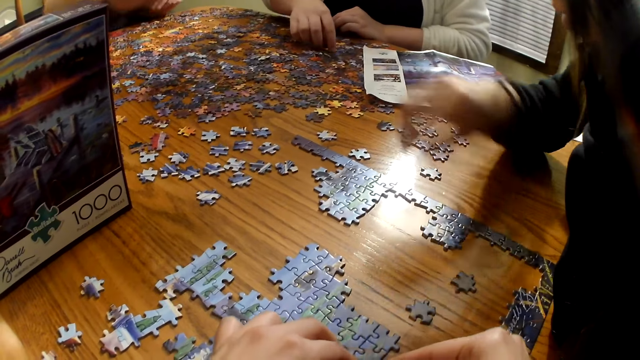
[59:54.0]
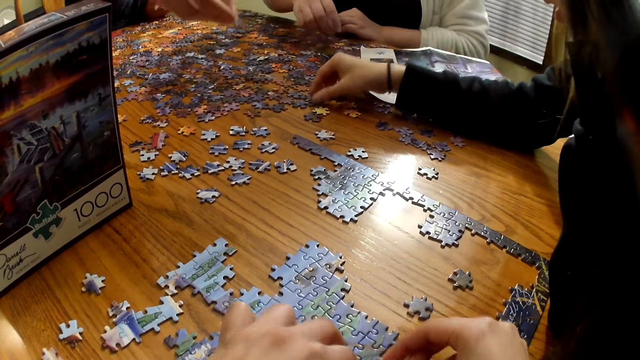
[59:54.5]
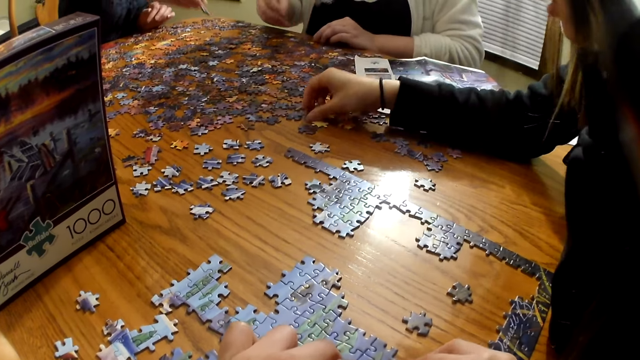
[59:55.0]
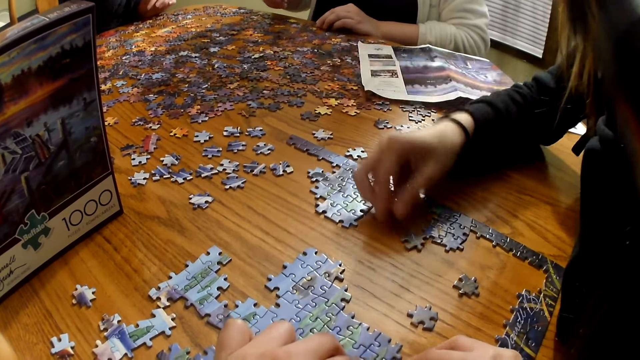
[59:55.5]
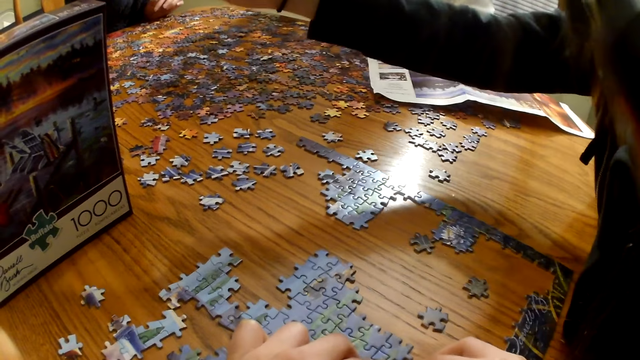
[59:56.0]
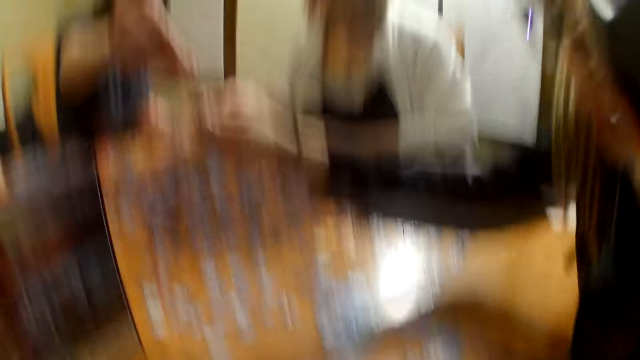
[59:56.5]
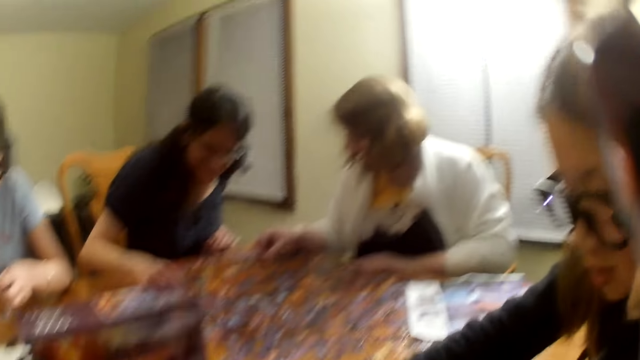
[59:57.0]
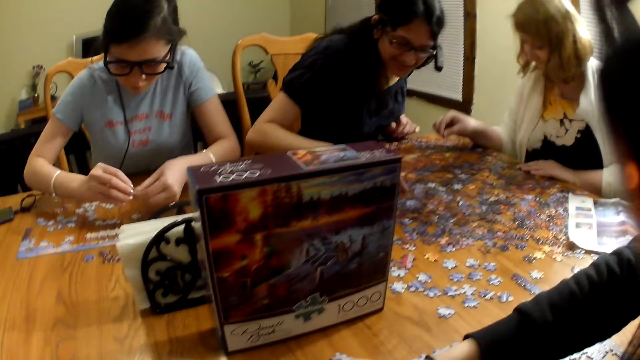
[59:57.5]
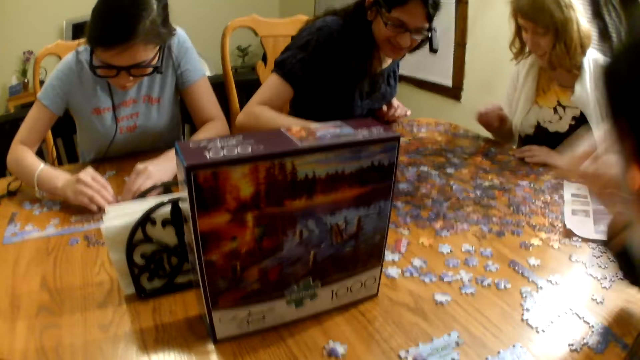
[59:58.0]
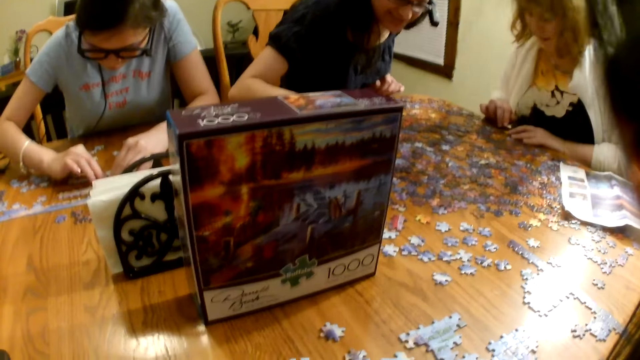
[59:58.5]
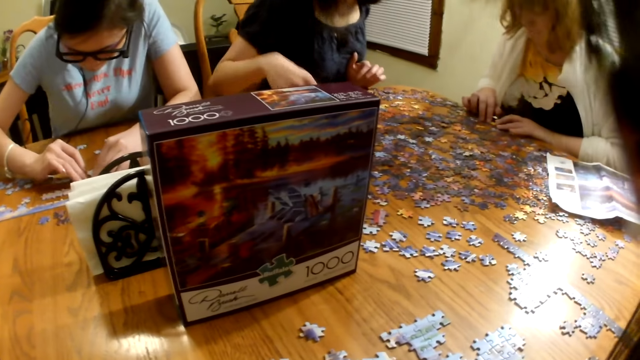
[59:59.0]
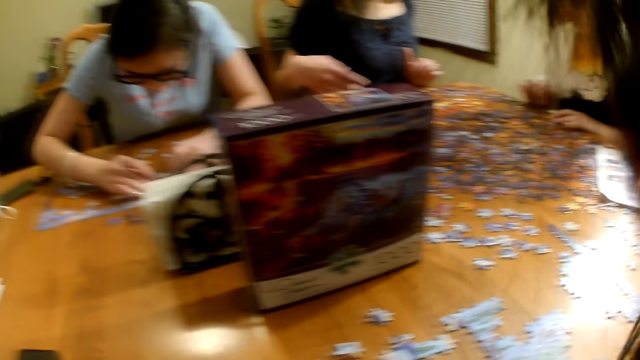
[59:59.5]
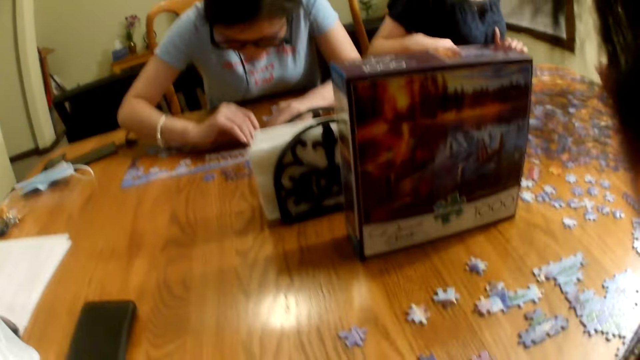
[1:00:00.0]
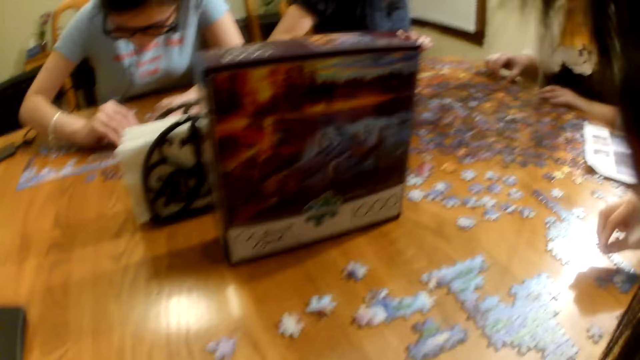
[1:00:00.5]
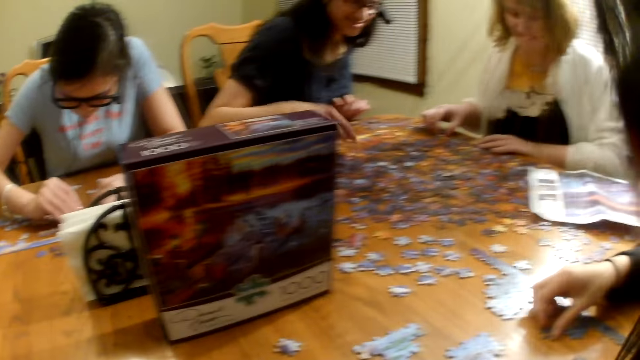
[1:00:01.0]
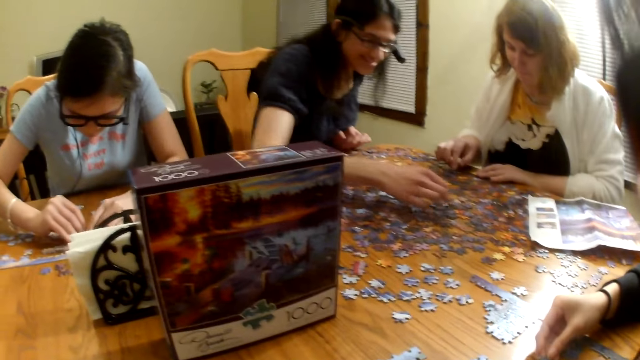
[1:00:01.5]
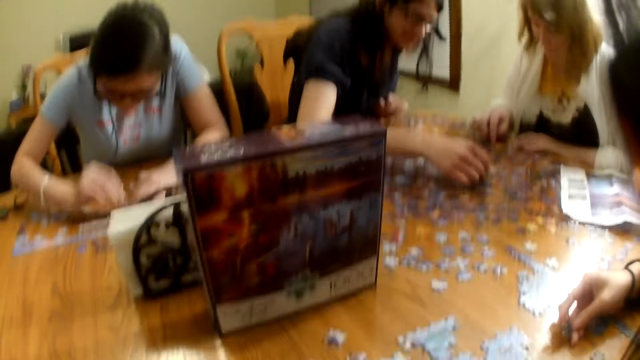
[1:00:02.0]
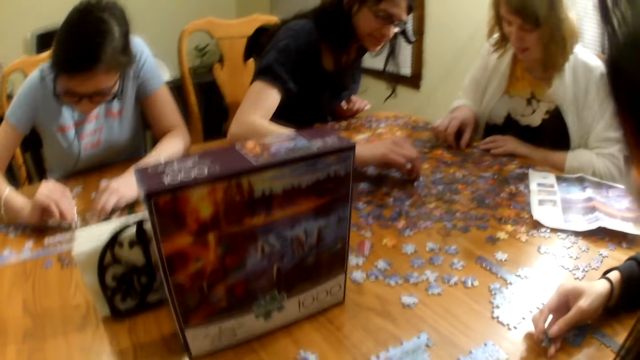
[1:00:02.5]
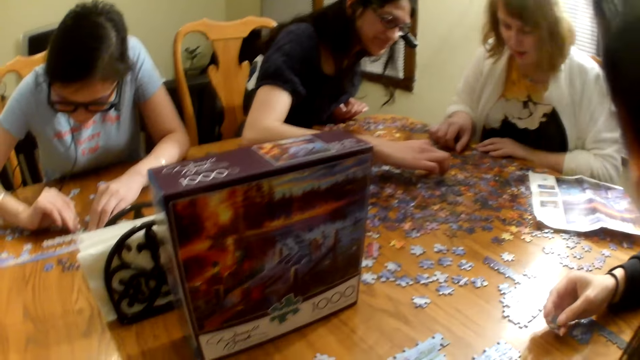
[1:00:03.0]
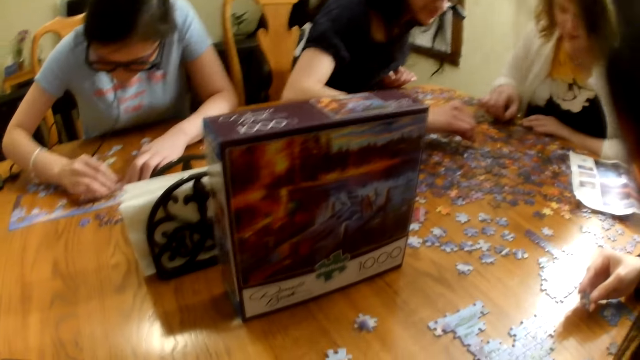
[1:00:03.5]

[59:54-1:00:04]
The camera wearer makes a sound.

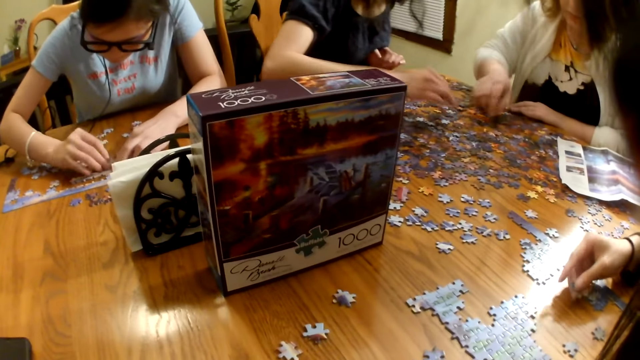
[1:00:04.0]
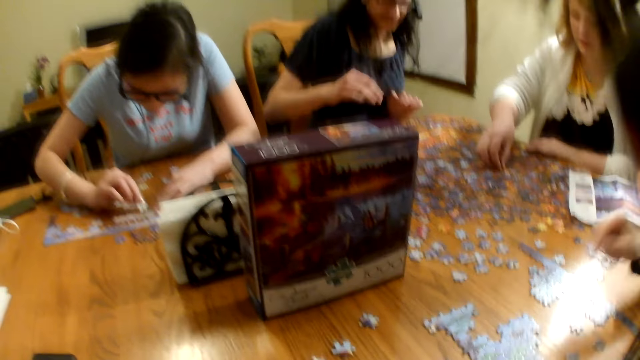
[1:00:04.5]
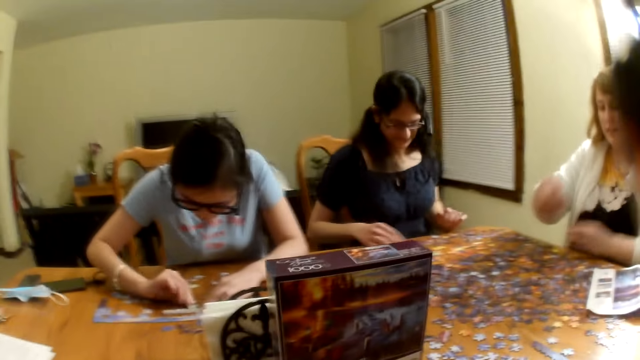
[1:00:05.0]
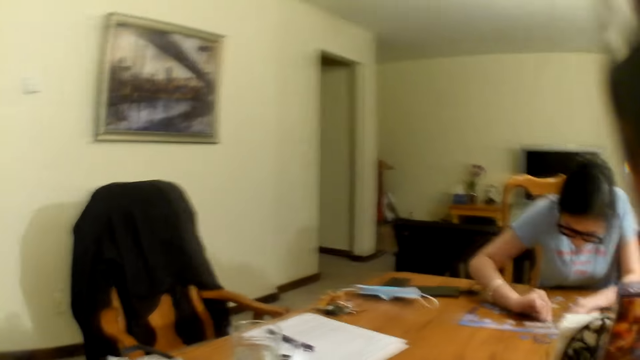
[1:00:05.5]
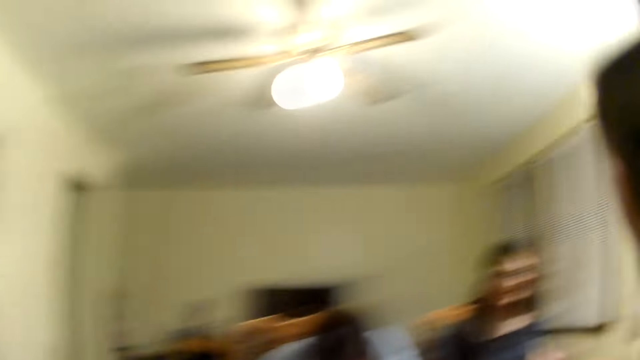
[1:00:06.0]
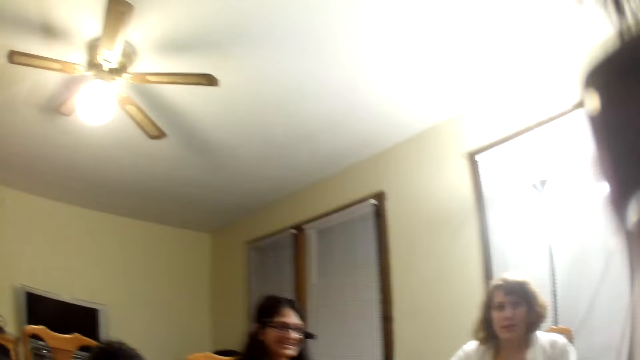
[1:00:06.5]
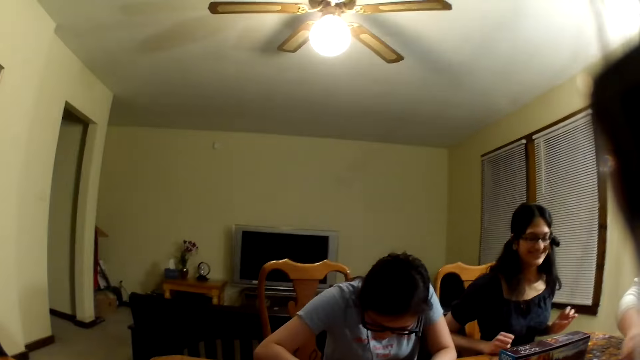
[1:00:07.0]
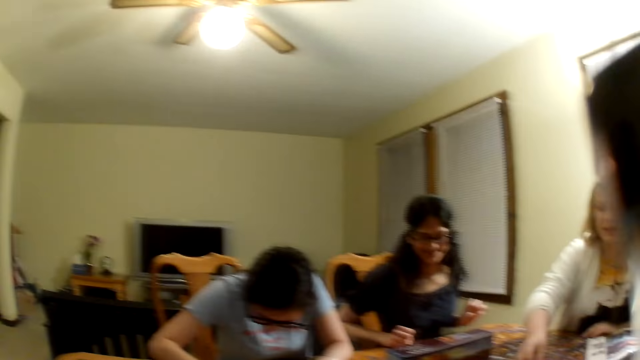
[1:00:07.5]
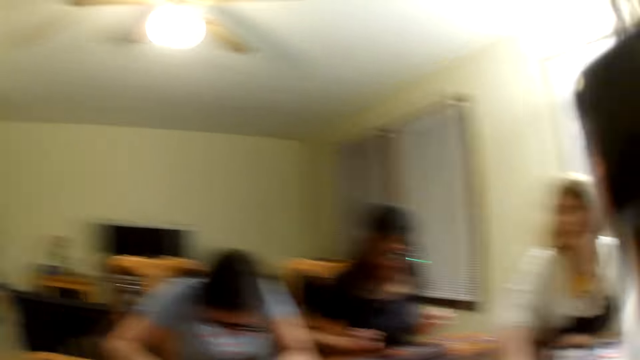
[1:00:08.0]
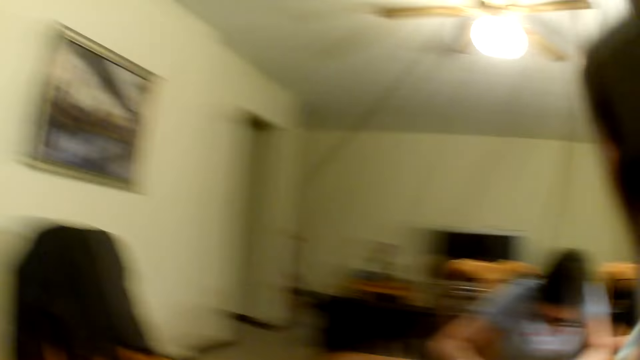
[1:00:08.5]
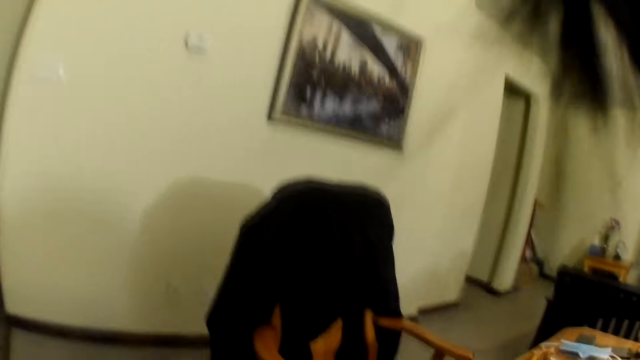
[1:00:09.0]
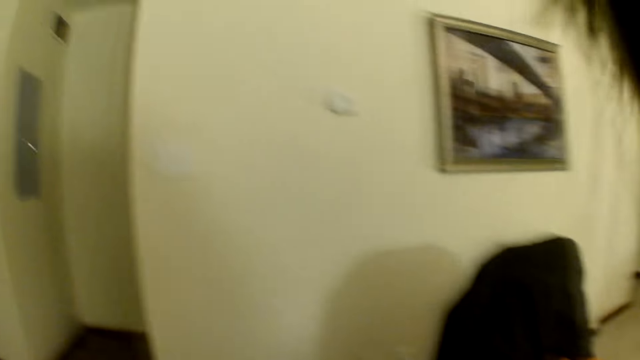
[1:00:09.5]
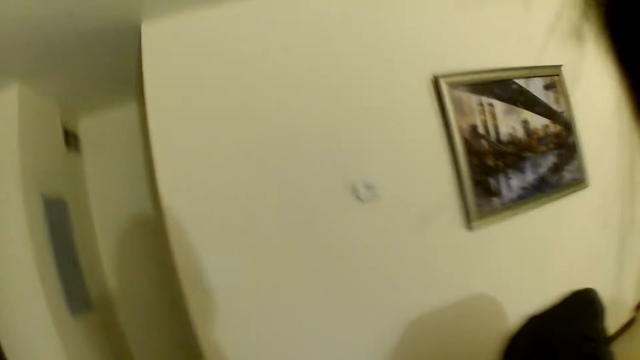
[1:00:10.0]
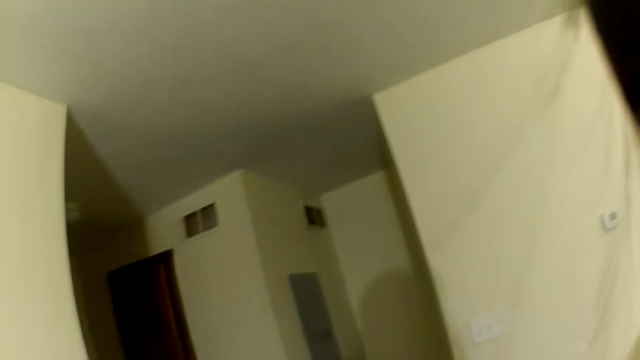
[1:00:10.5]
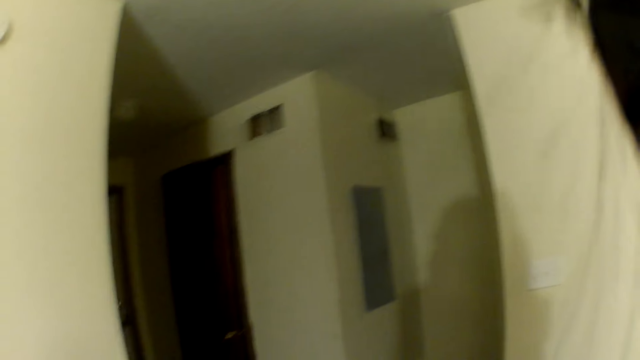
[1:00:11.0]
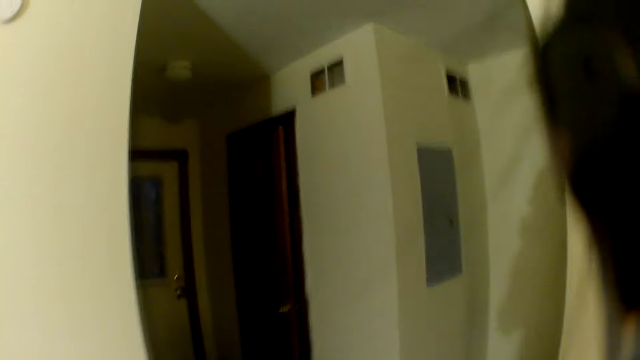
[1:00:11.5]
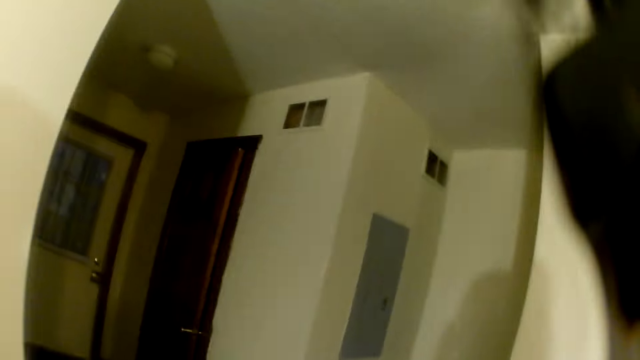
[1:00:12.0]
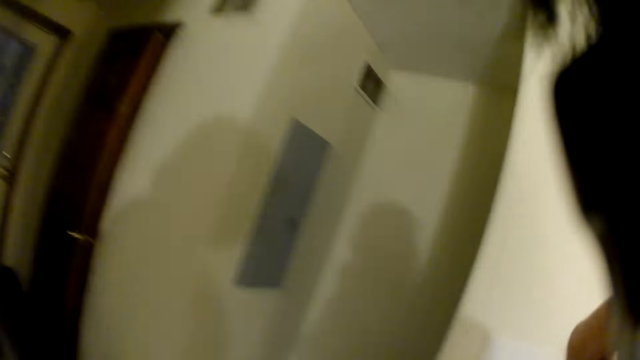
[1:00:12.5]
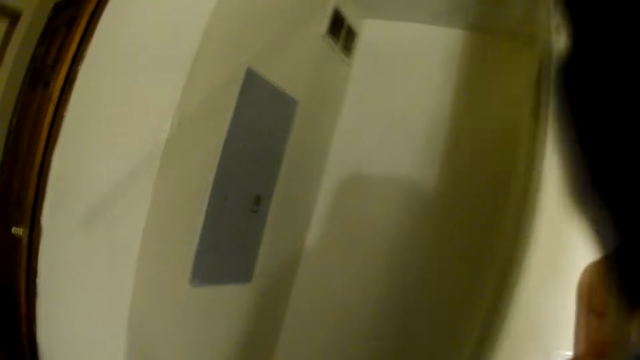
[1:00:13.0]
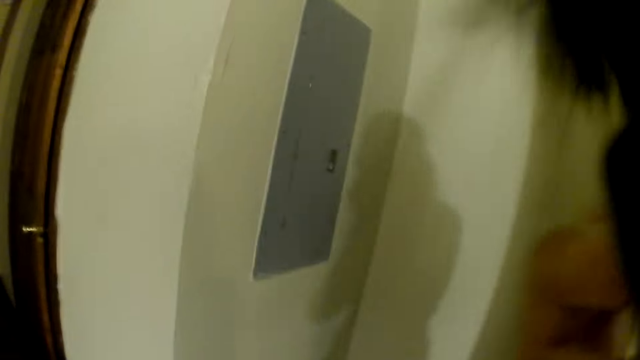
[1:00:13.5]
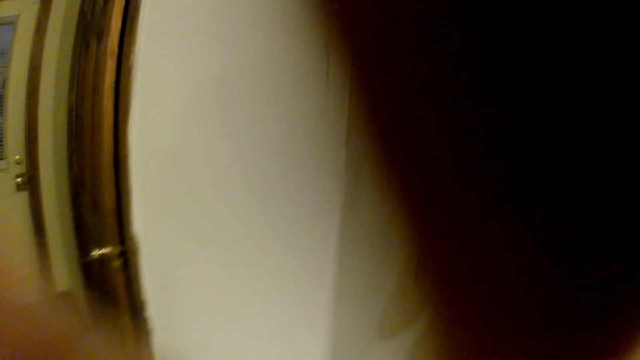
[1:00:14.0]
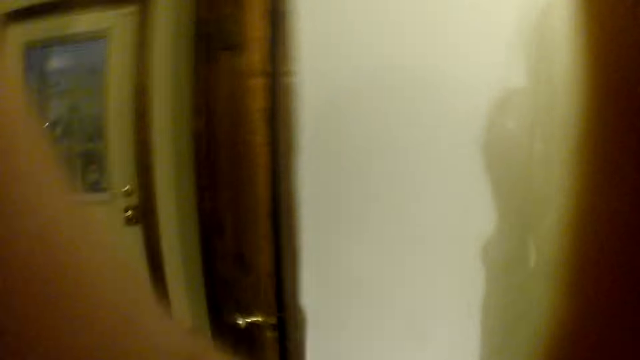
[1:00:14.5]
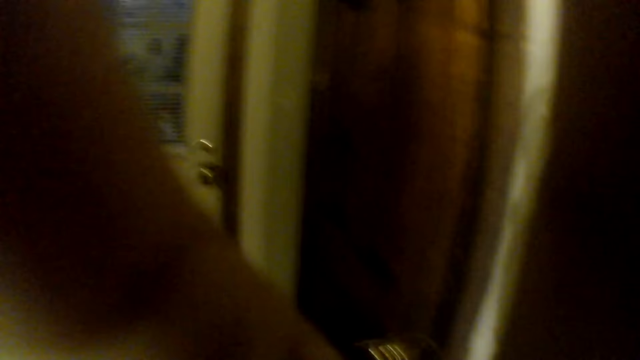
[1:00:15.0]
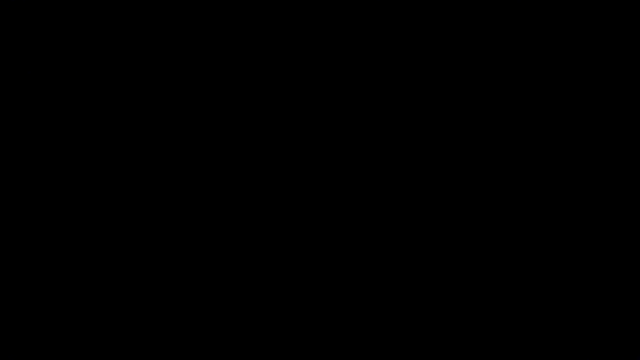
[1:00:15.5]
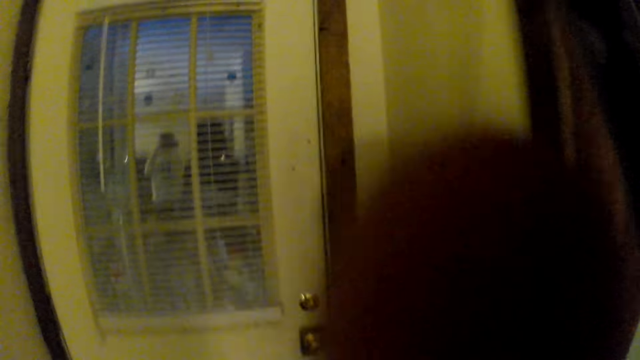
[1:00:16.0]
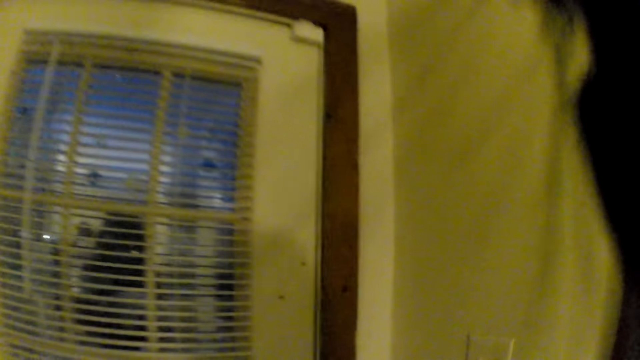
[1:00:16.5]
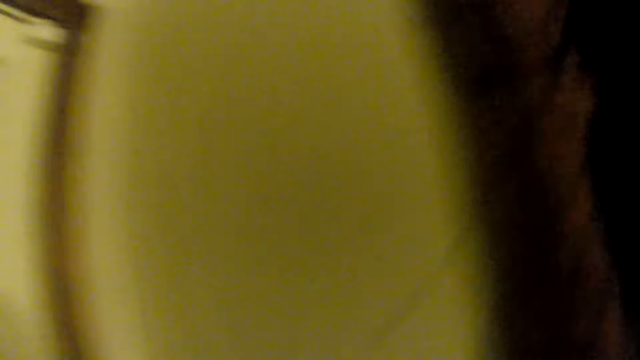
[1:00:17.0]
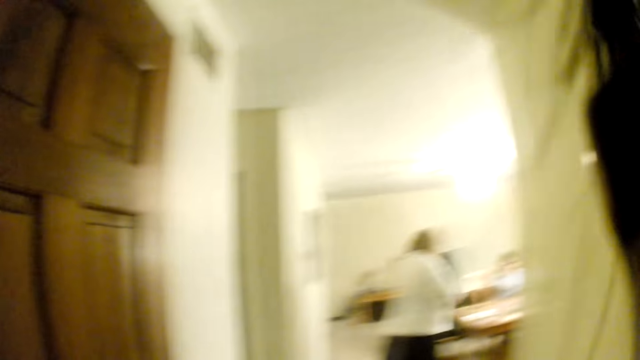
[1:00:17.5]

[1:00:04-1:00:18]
The camera wearer laughs and goes to the door. They move around.
